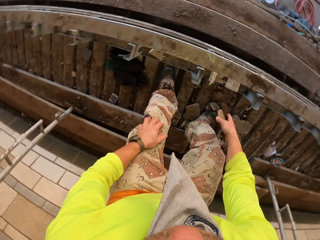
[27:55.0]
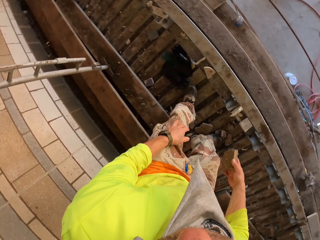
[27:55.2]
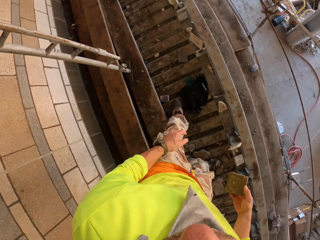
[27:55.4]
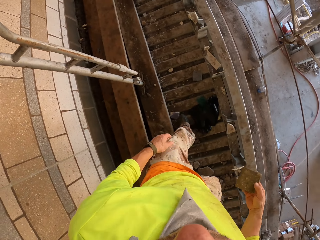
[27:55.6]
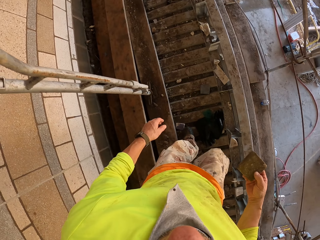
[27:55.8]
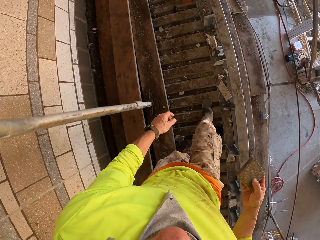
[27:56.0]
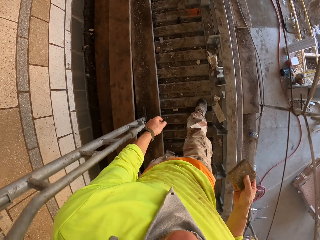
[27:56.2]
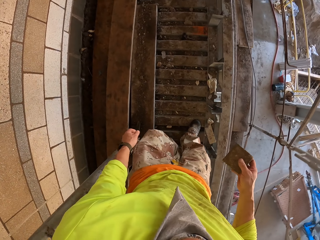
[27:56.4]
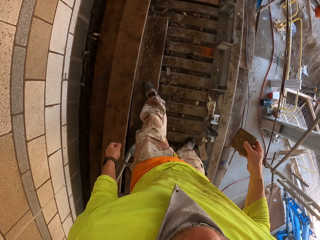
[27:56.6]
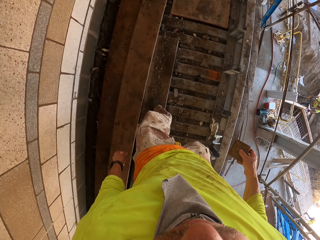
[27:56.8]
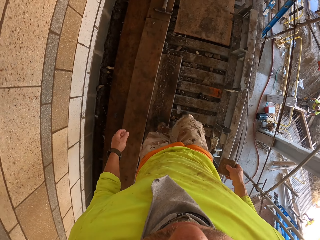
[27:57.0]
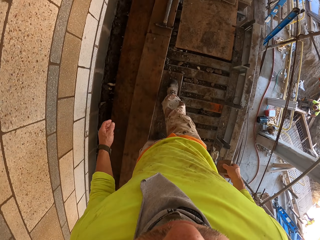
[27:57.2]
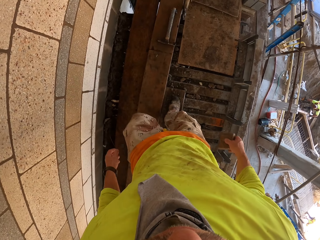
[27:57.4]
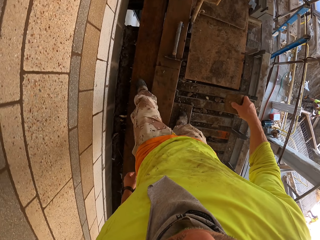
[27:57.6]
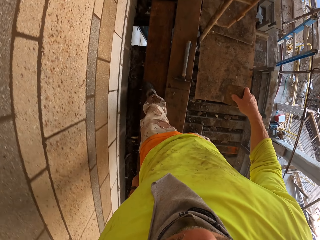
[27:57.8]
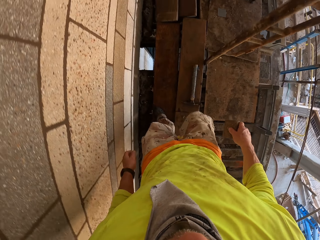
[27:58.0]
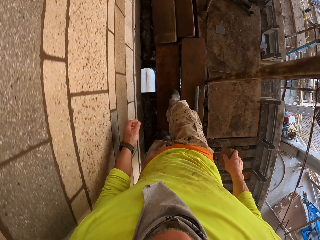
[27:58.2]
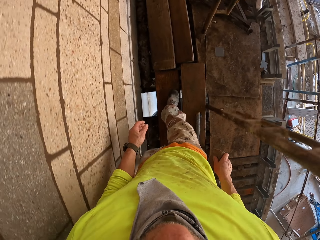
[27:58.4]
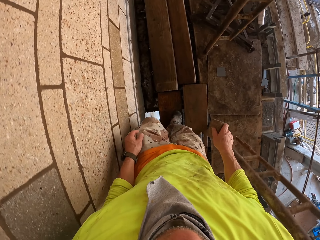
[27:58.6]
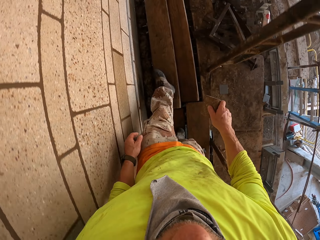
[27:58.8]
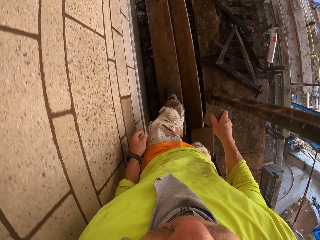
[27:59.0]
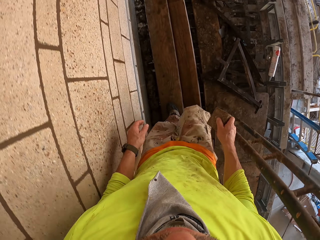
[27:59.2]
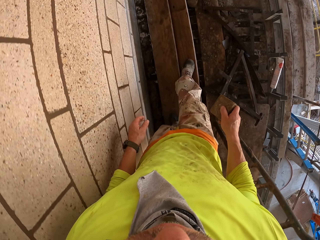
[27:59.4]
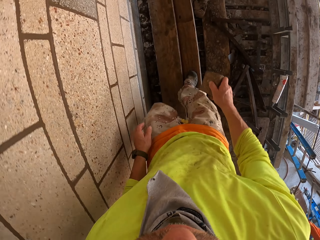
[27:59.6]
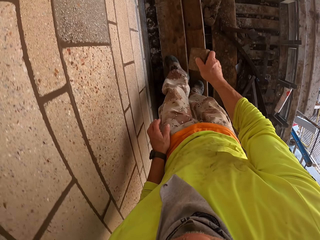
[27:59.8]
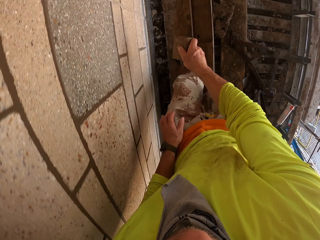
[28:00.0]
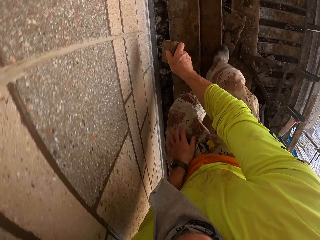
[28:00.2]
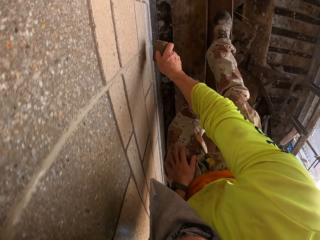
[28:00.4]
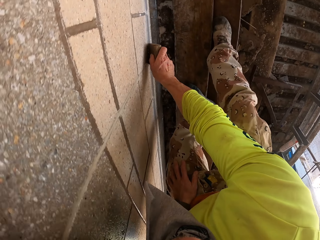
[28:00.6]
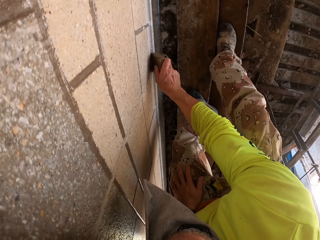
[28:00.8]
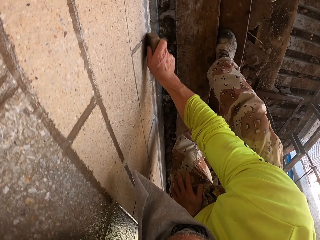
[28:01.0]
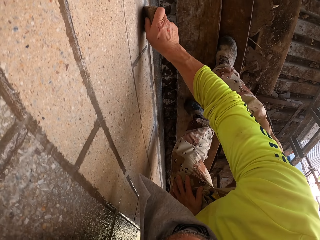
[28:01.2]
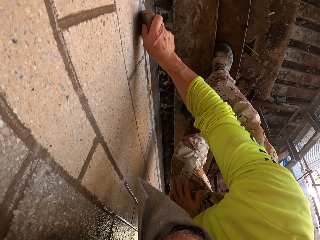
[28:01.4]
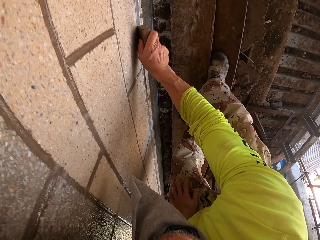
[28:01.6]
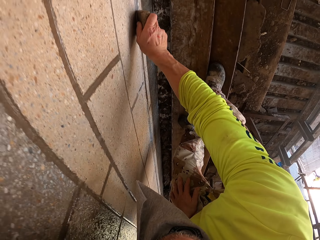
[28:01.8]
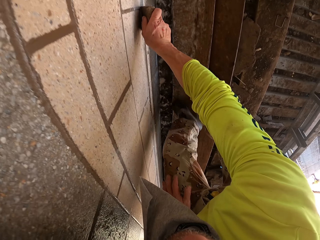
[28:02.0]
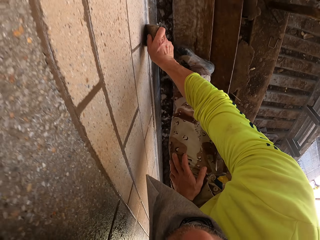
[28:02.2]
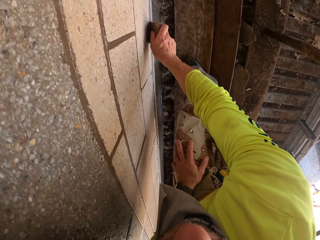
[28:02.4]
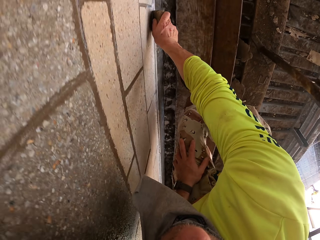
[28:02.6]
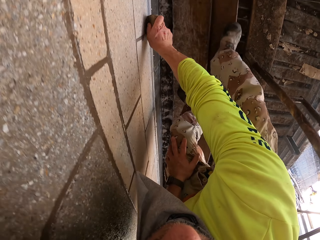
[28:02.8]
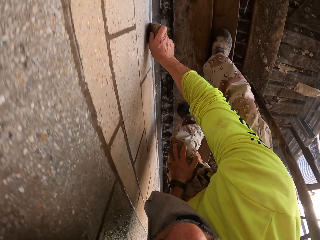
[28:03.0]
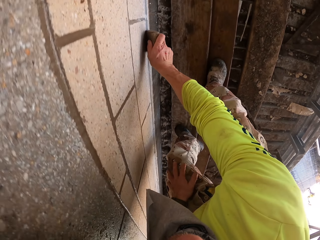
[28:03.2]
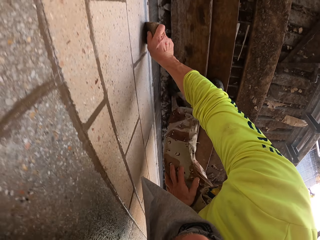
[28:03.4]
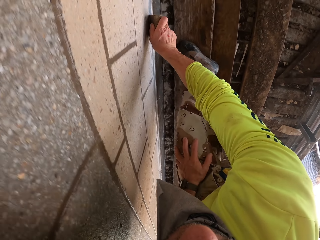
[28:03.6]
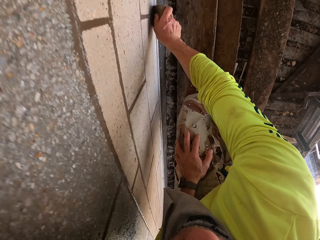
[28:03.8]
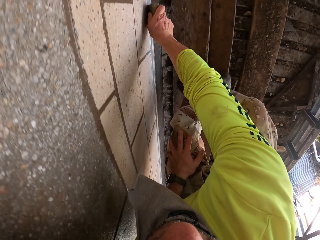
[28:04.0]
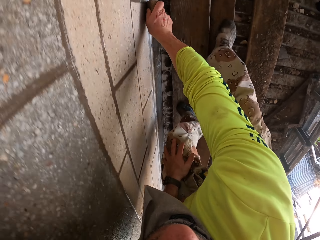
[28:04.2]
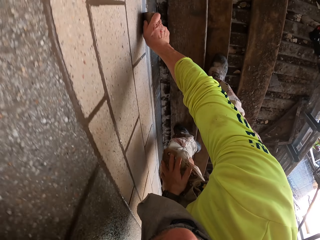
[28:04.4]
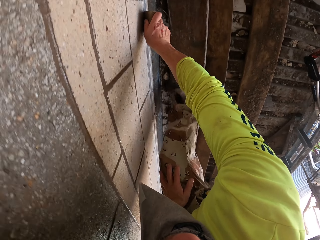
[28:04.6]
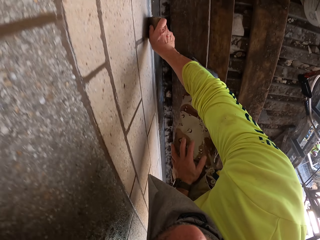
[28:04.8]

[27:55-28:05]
The camera wearer bends down. They pick a stone, turn to the side, hold a scrubber, and walk around. They bend down. They scrub a wall with the scrubber.

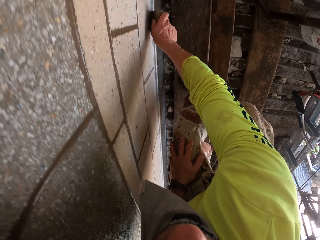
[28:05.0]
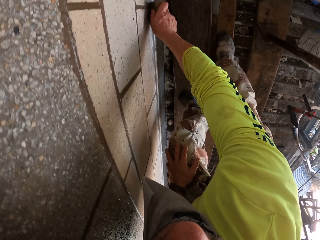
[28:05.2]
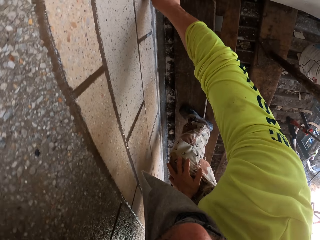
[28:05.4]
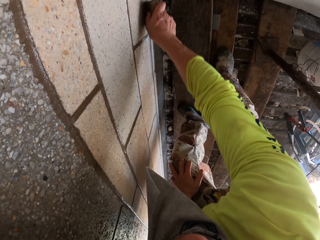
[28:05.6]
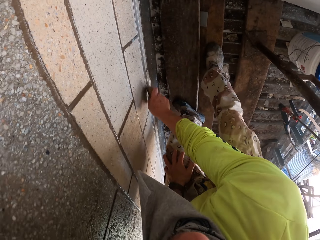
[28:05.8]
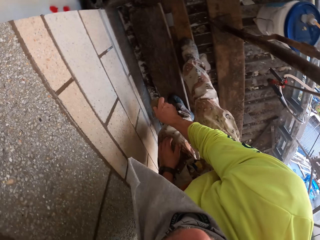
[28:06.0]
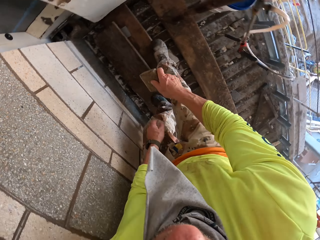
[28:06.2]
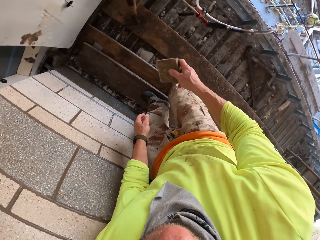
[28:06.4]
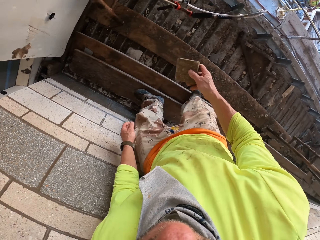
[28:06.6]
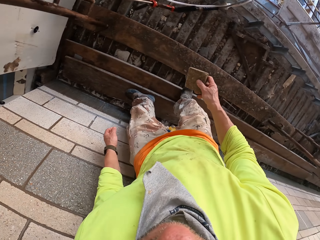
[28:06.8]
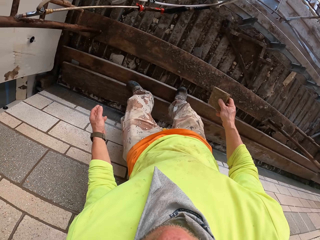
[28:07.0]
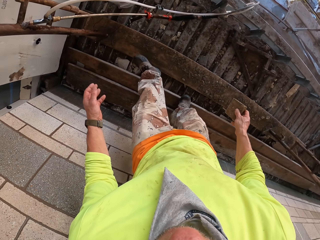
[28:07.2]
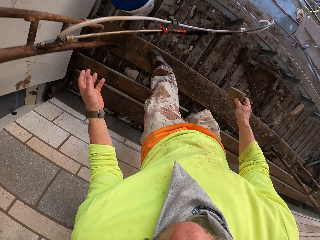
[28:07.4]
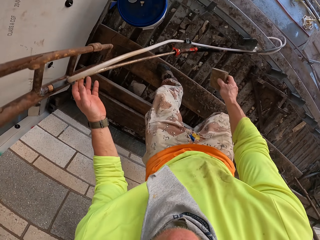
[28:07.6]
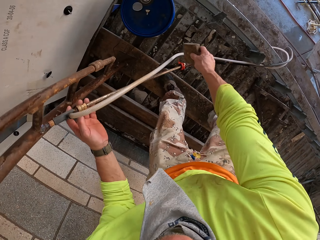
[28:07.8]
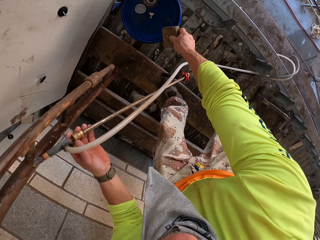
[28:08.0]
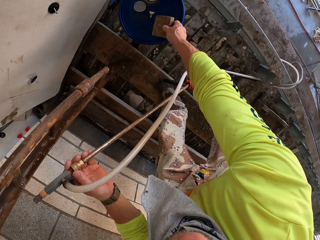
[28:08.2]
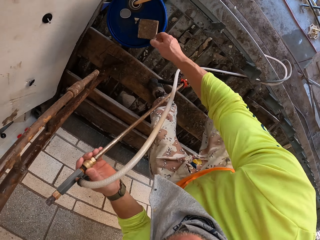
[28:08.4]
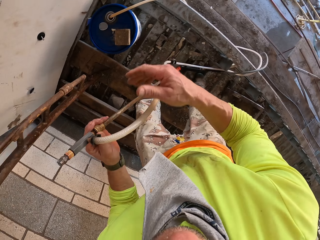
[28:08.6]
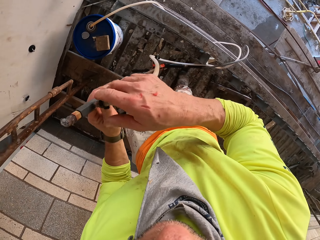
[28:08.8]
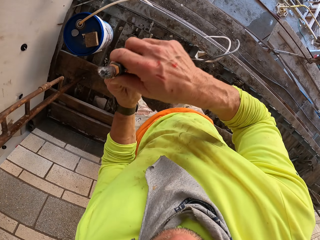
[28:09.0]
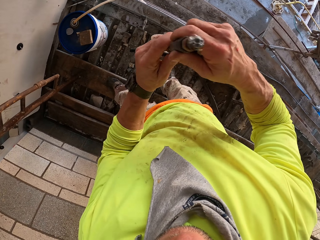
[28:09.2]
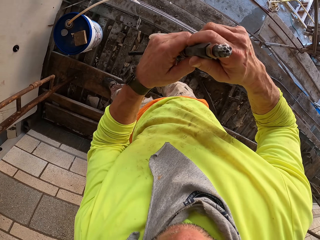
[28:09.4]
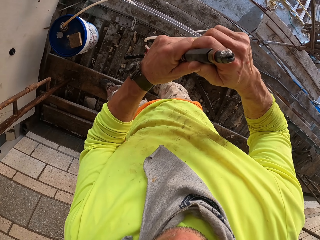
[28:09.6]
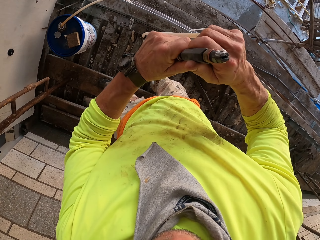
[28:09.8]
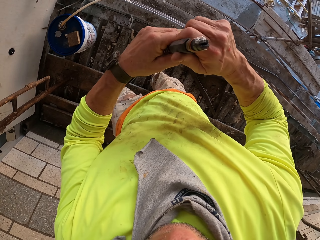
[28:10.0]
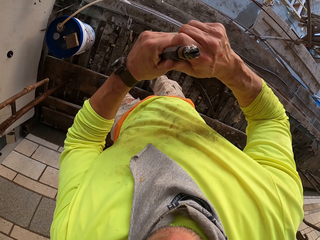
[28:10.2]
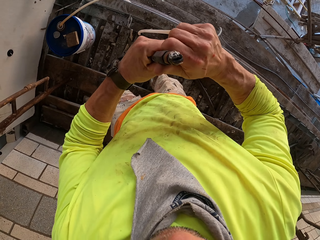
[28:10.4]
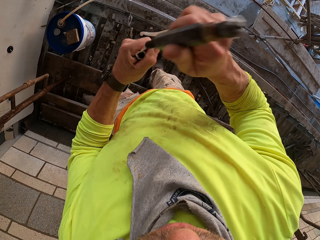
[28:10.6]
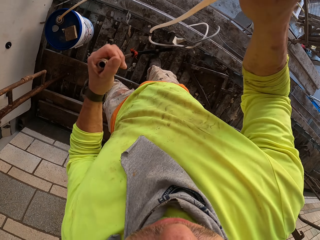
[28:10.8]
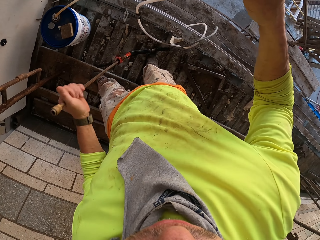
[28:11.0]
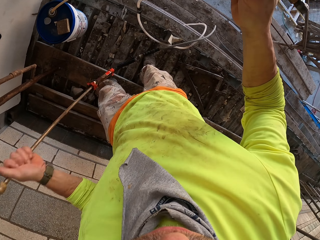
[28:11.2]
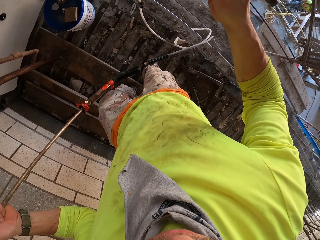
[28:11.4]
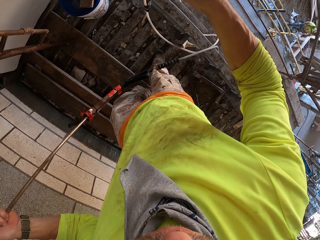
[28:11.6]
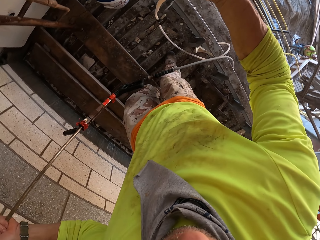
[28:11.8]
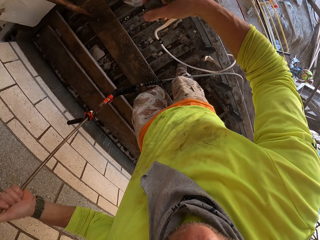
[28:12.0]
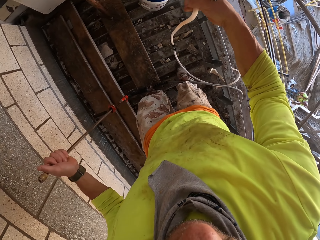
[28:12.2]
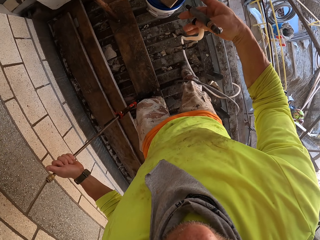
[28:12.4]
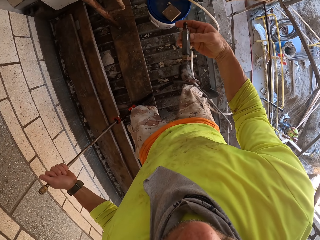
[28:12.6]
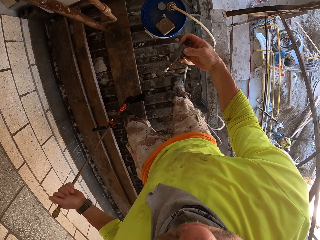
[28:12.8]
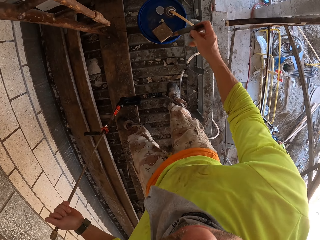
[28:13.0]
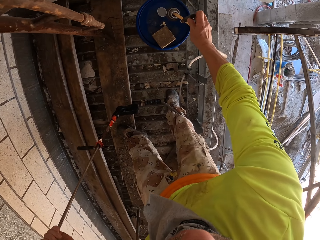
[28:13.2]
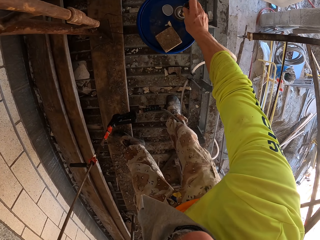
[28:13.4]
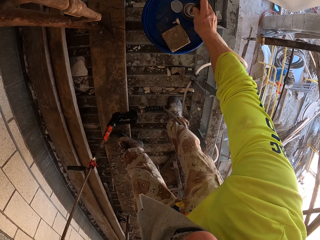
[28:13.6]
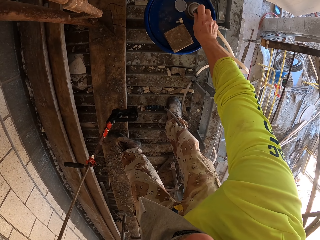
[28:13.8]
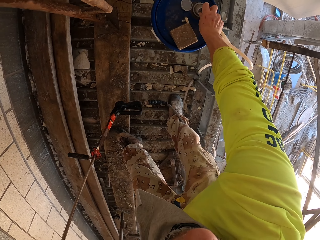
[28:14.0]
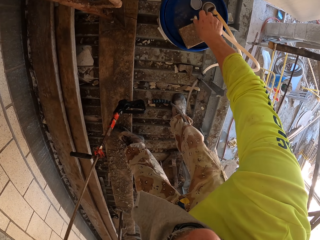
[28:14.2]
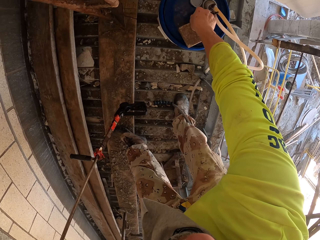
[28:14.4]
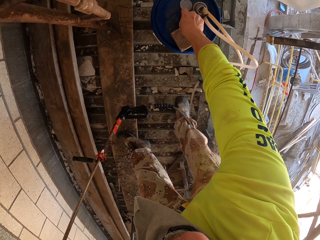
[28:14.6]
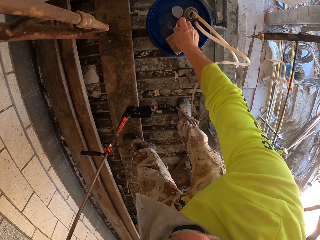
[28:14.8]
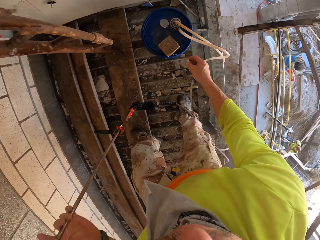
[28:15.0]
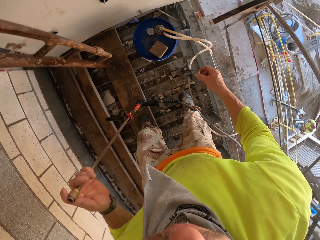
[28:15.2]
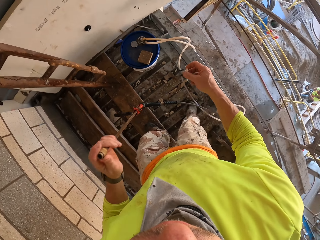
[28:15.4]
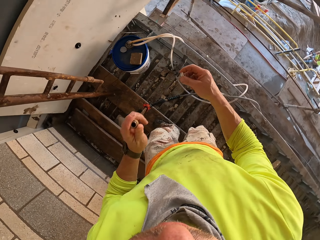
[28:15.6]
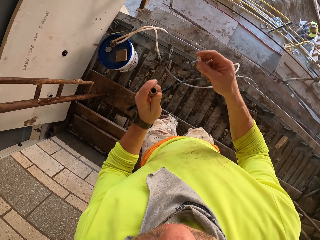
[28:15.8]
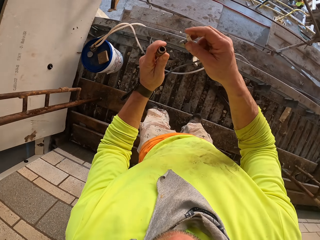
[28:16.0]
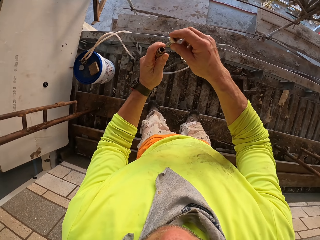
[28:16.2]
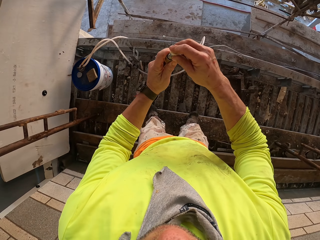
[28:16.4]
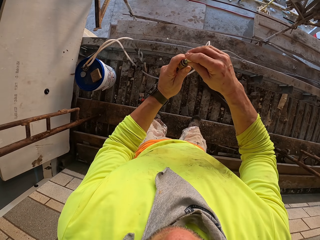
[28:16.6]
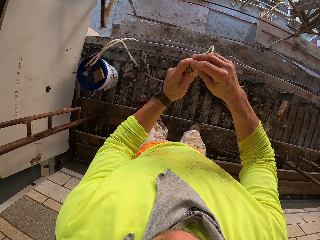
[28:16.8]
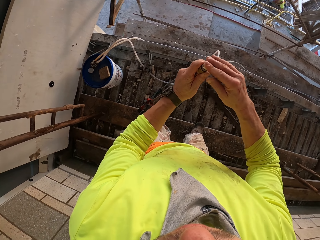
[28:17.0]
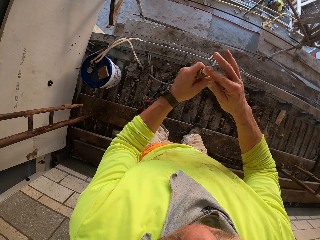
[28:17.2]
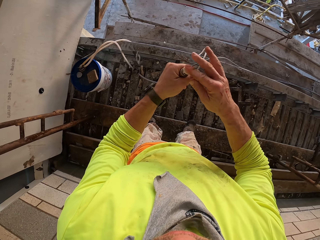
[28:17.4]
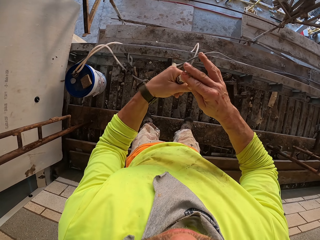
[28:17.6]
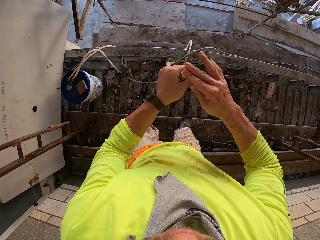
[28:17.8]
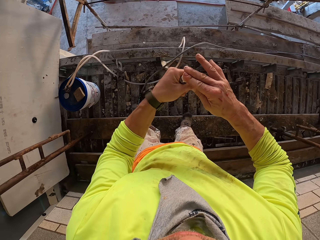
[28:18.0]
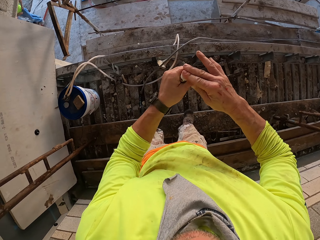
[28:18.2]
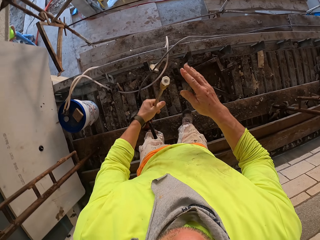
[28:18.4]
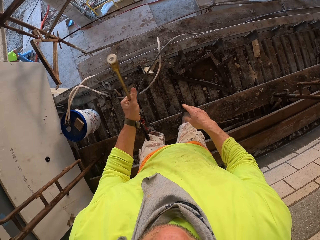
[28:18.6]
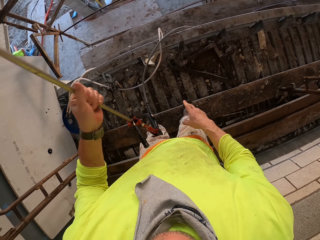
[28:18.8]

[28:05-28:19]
The camera wearer holds the scrubber and walks around. They pick the sprayer. They put the scrubber on a bucket. They hold a Loctite Pl. They disconnect a pipe tip on the Loctite Pl. They bend down. They dip the pipe in the bucket. They put the pipe tip on the bucket. They hold the Loctite Pl tip. They fix the tip on the Loctite Pl. They put the lid on the sprayer.
